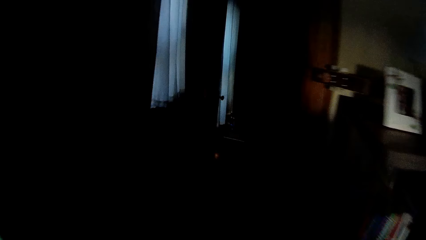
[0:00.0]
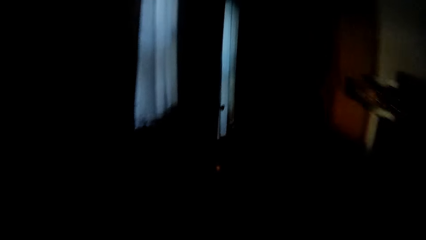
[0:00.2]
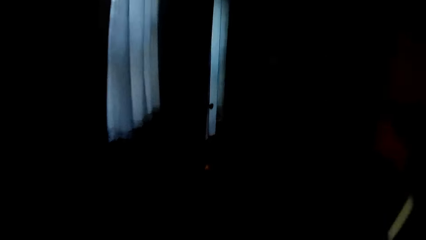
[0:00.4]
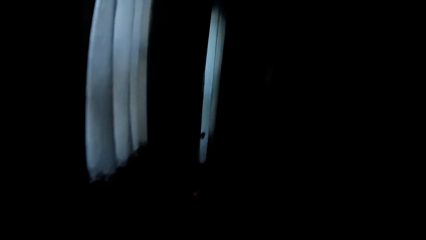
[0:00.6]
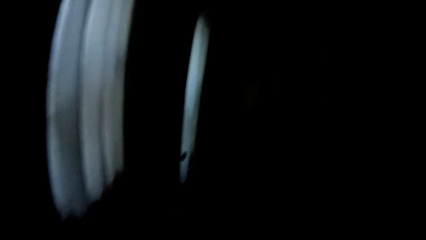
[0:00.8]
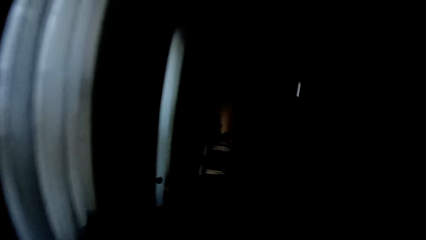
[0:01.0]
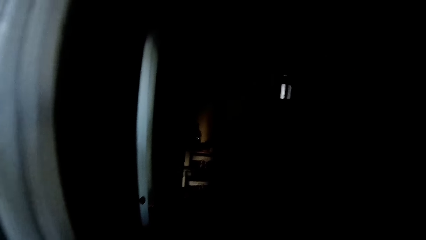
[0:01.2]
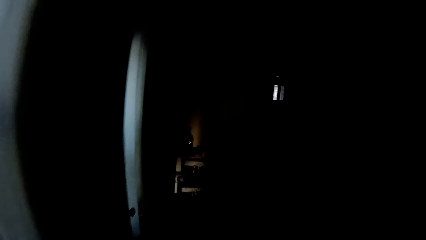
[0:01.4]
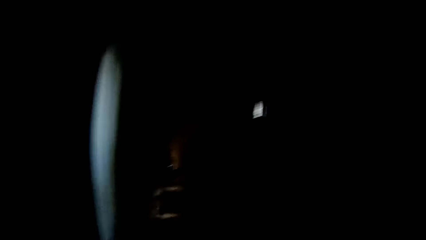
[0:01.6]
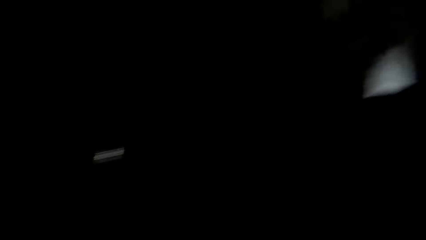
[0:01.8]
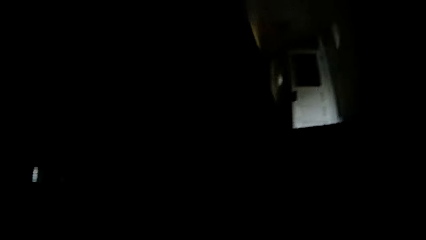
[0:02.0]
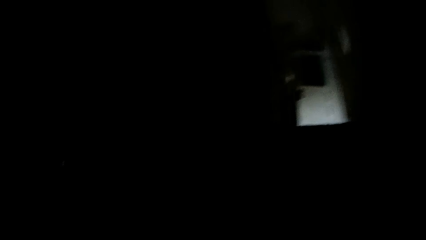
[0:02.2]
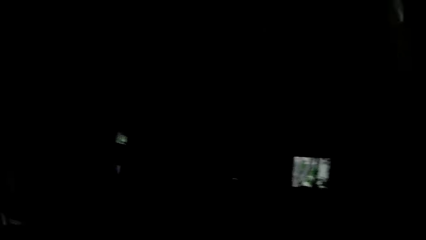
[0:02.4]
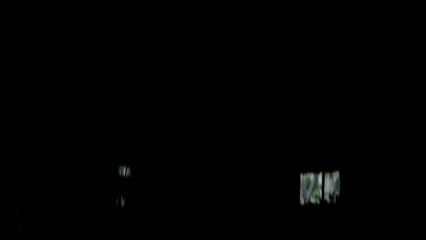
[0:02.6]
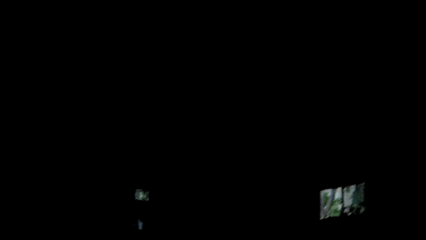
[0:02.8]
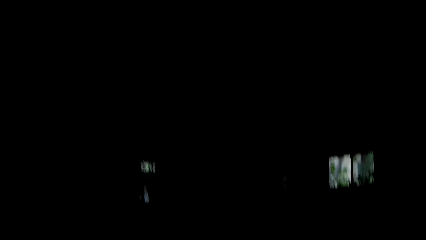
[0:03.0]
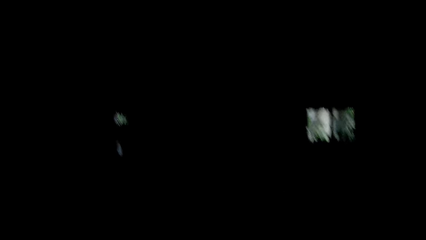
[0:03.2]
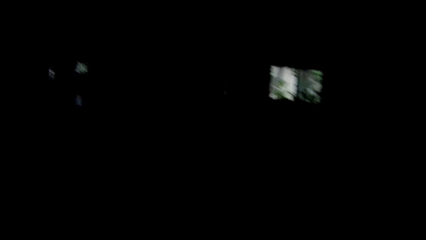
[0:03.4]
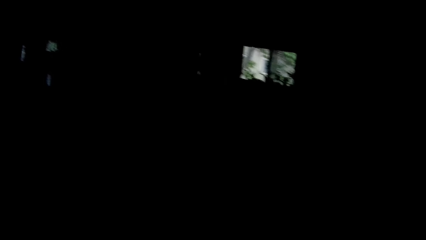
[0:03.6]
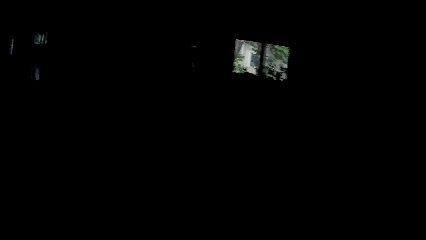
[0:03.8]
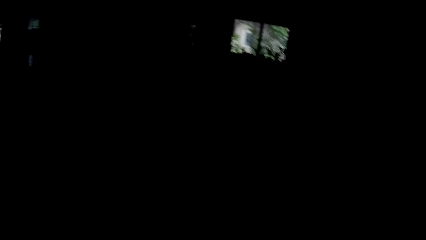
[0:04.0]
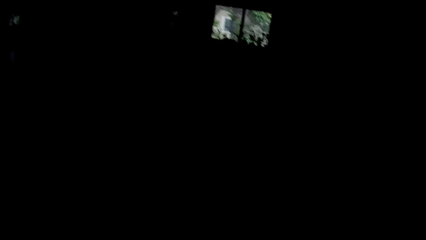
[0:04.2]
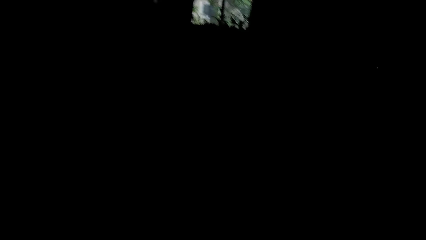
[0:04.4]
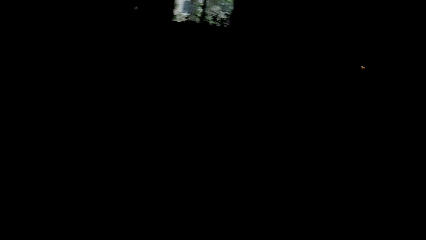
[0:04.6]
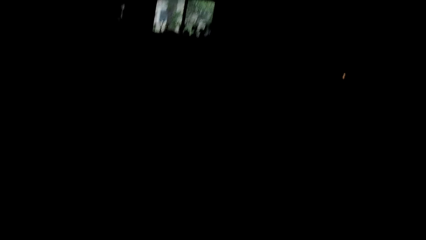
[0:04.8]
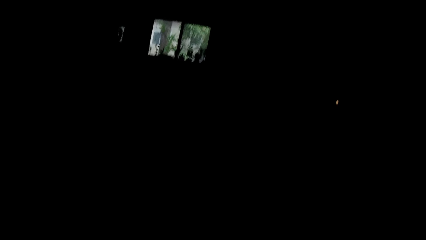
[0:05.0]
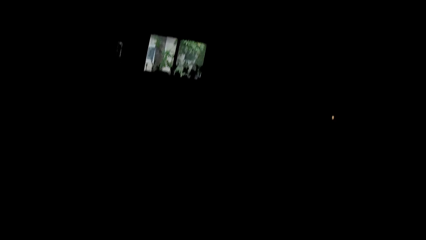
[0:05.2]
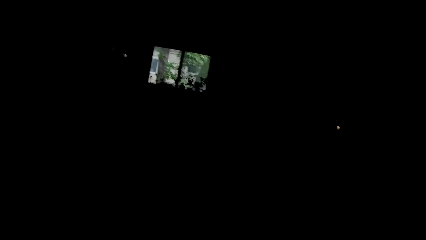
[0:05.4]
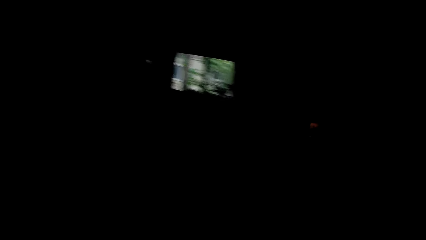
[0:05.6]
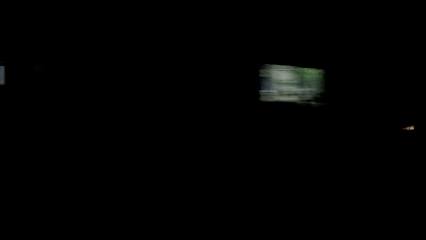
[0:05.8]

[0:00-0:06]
The camera wearer walks around the house.

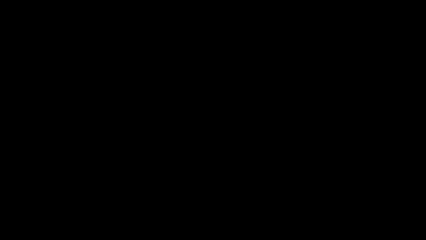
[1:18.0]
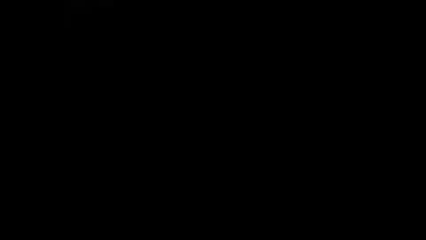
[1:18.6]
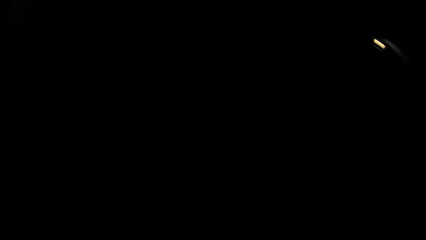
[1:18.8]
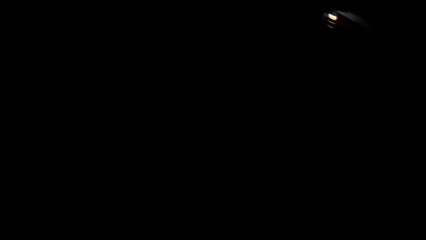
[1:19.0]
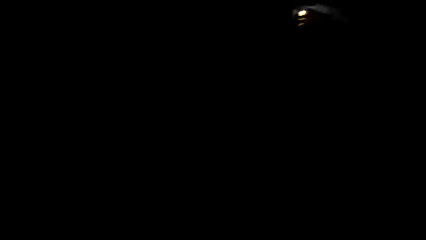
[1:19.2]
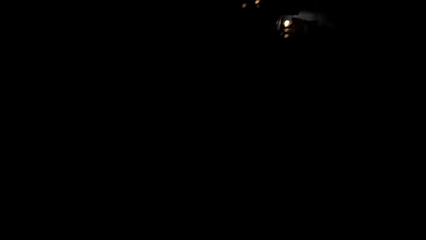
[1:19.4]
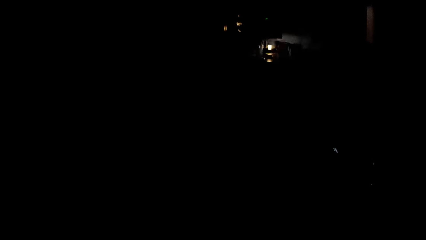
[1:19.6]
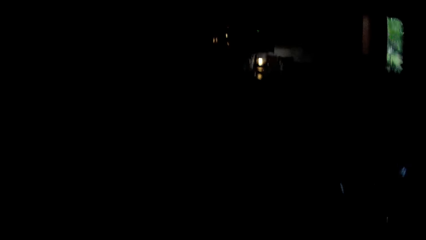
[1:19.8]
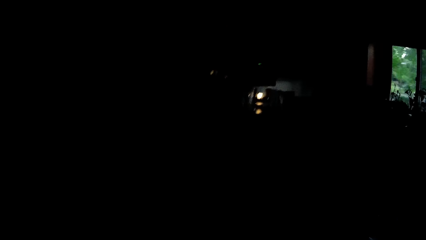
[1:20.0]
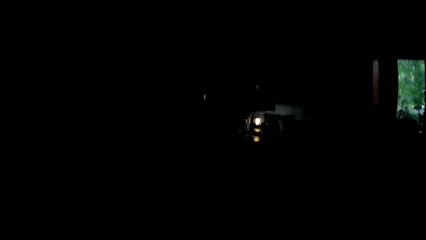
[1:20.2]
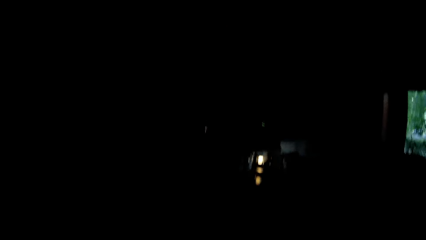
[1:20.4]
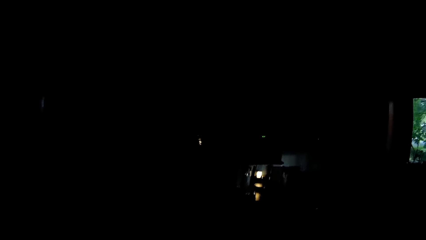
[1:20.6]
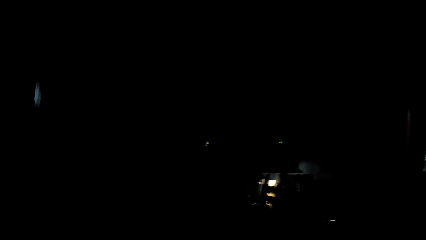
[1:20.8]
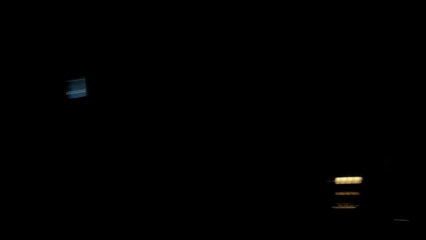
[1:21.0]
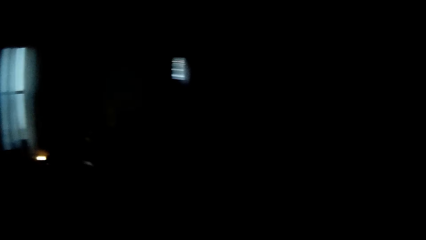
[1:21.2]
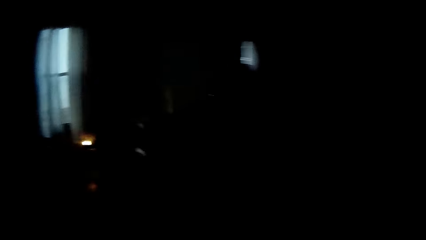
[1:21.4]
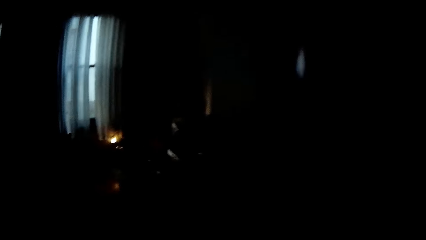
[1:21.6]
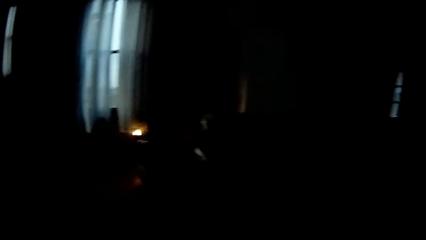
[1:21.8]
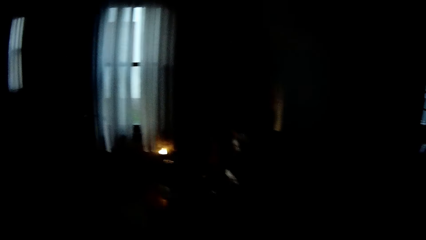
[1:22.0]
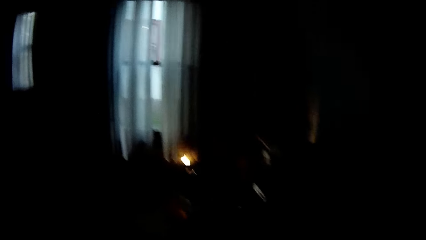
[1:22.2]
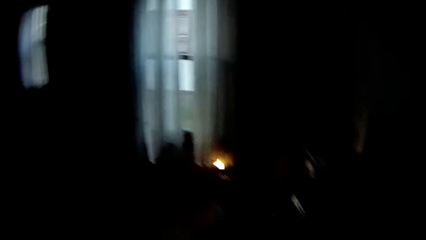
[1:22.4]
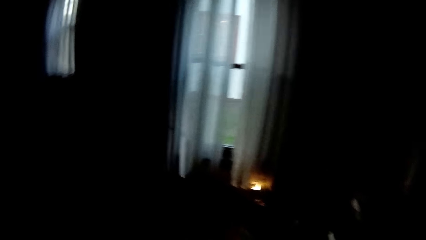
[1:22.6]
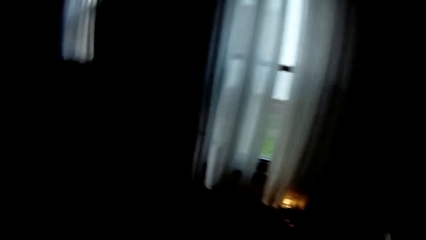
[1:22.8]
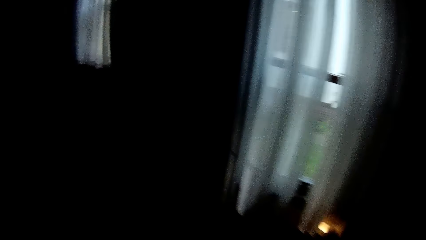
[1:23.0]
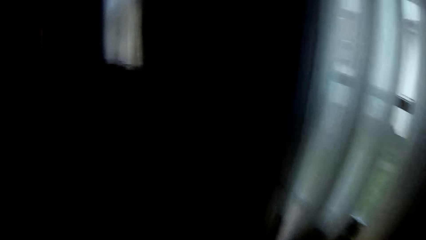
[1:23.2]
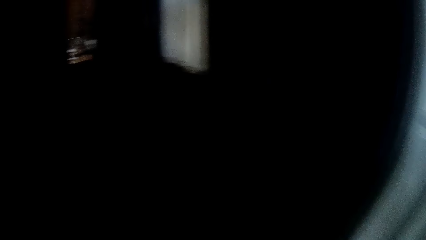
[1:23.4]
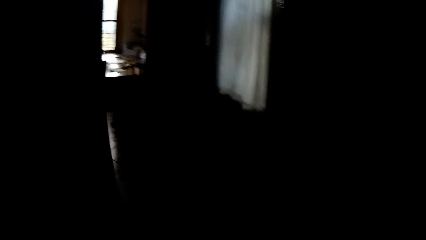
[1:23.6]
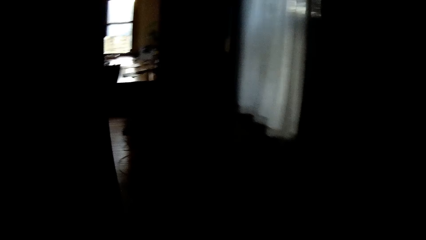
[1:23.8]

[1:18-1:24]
The camera wearer walks around the house.
